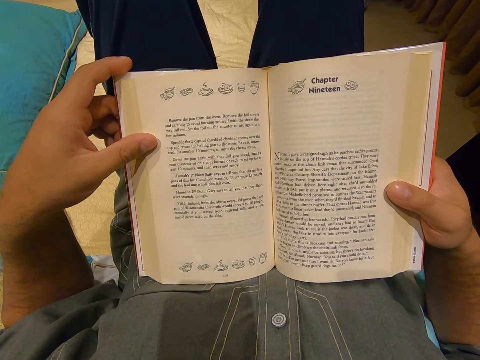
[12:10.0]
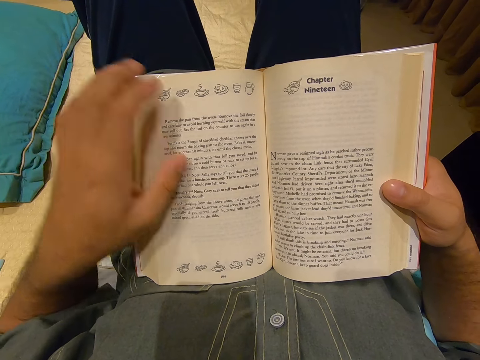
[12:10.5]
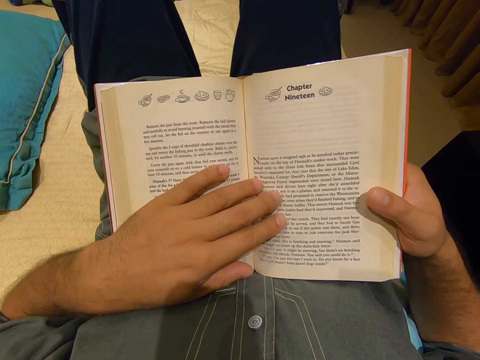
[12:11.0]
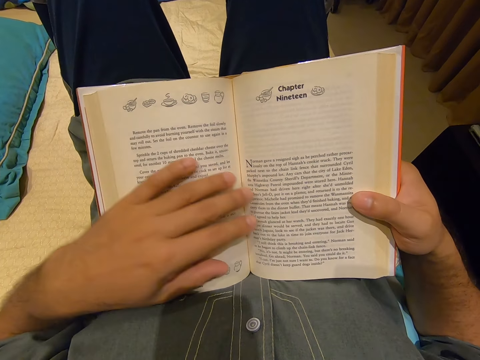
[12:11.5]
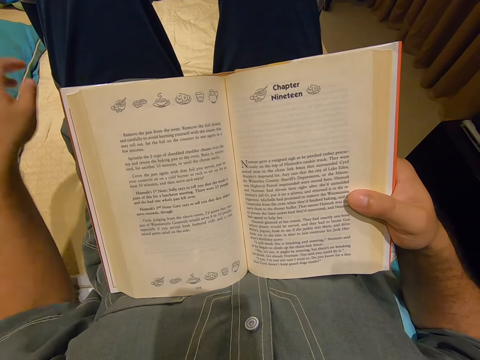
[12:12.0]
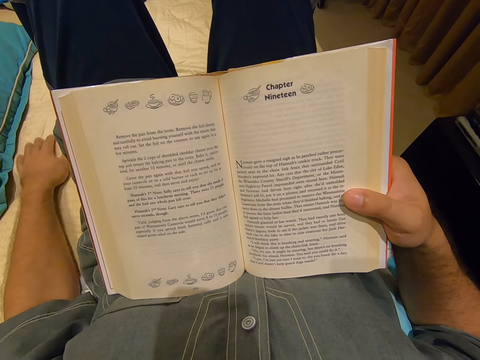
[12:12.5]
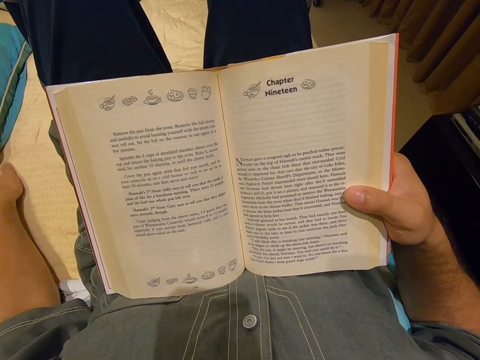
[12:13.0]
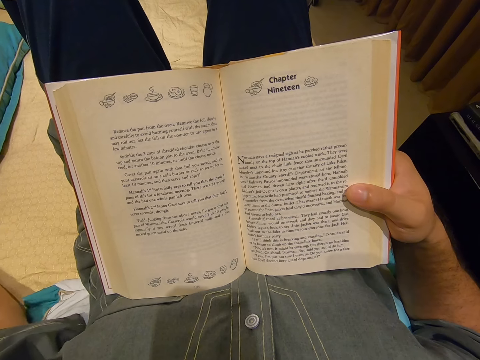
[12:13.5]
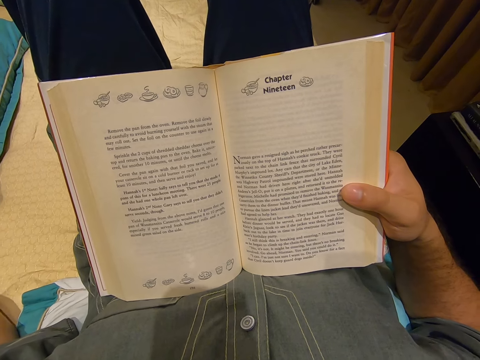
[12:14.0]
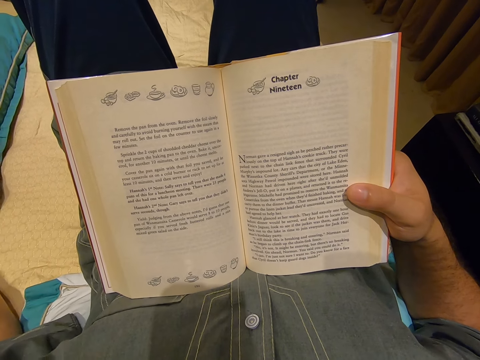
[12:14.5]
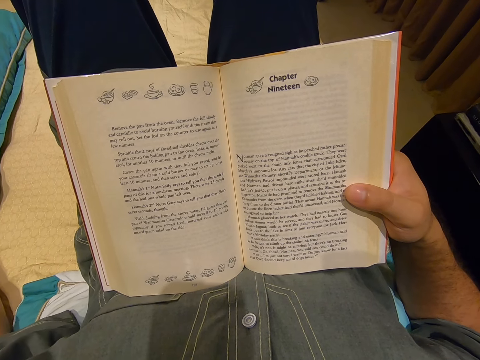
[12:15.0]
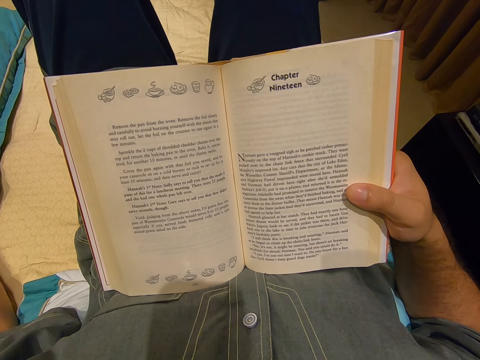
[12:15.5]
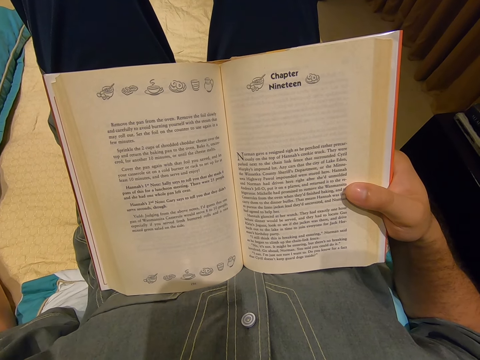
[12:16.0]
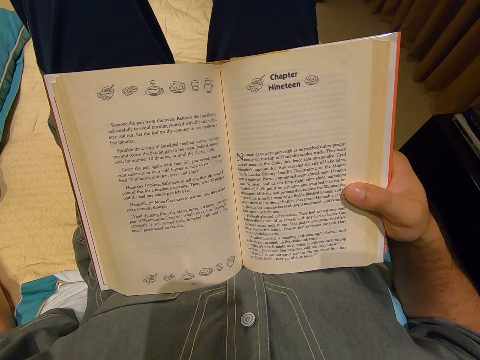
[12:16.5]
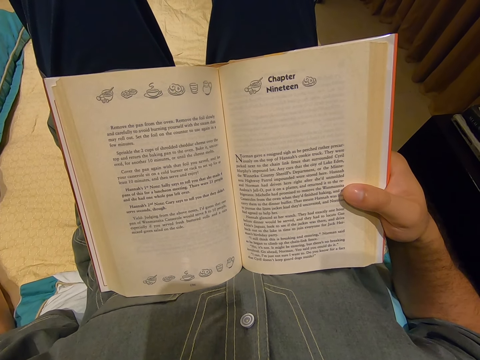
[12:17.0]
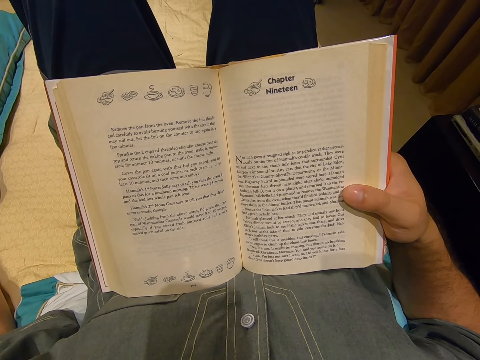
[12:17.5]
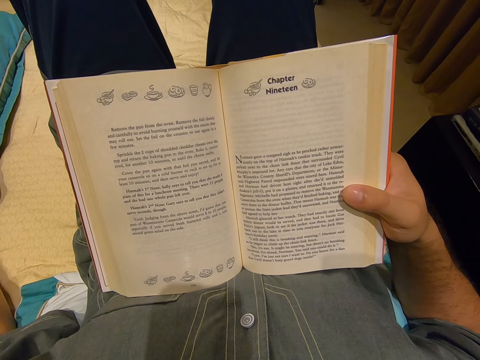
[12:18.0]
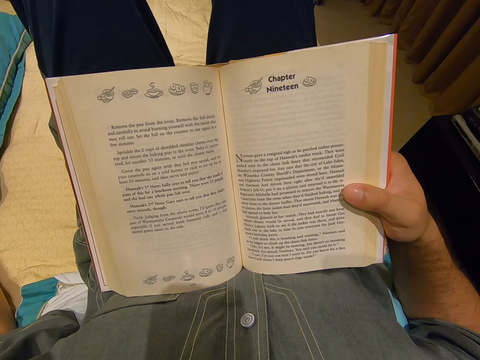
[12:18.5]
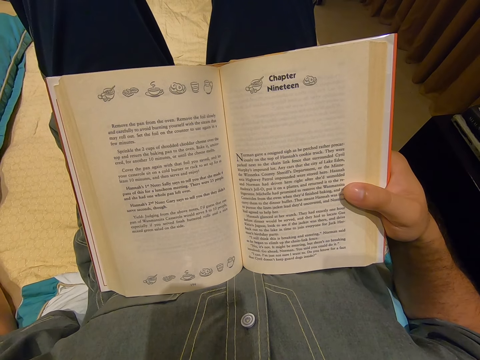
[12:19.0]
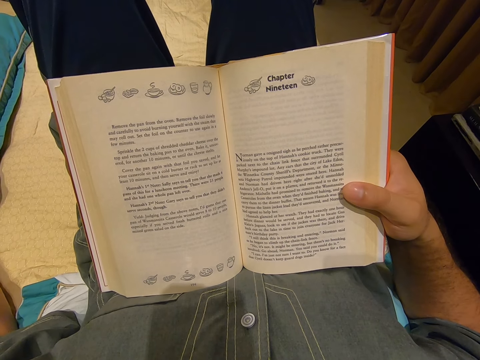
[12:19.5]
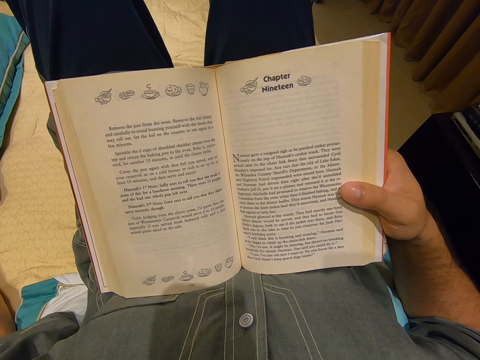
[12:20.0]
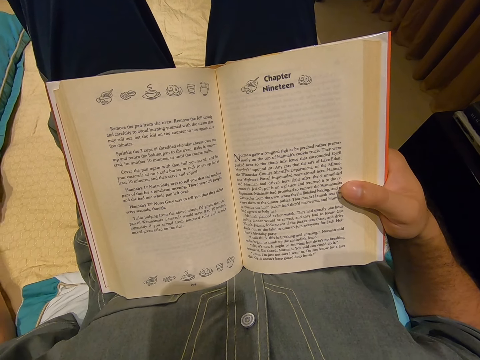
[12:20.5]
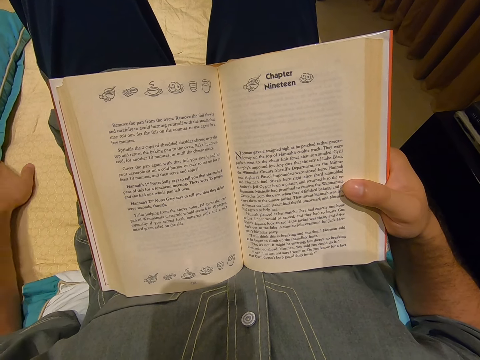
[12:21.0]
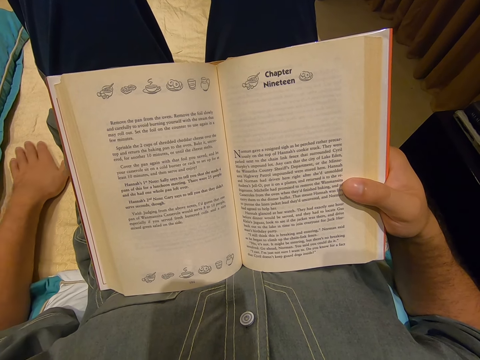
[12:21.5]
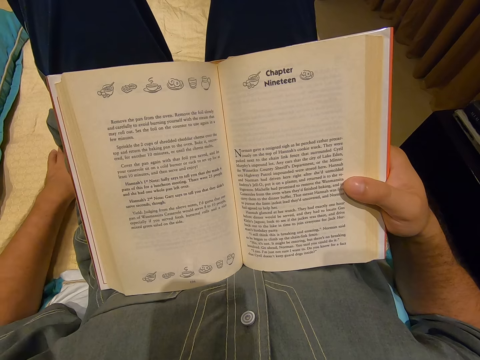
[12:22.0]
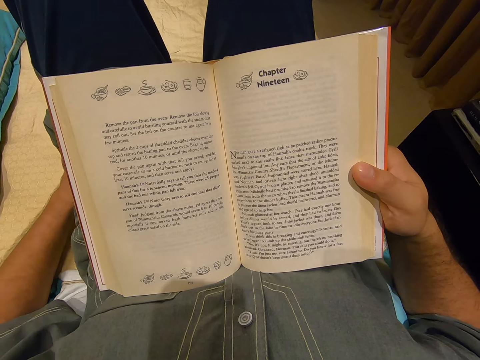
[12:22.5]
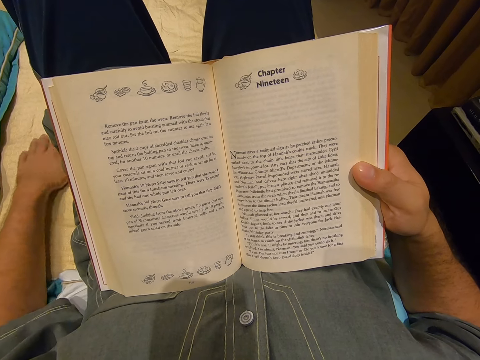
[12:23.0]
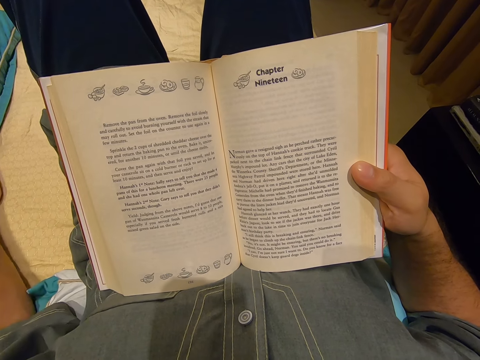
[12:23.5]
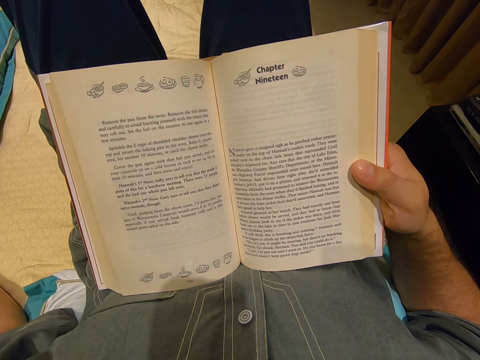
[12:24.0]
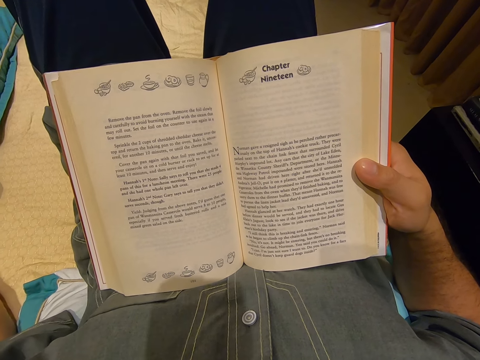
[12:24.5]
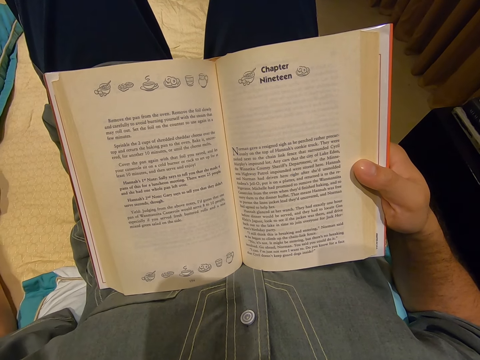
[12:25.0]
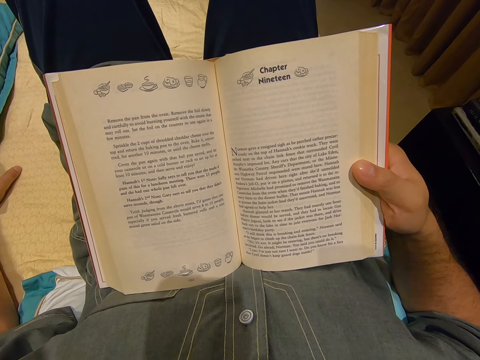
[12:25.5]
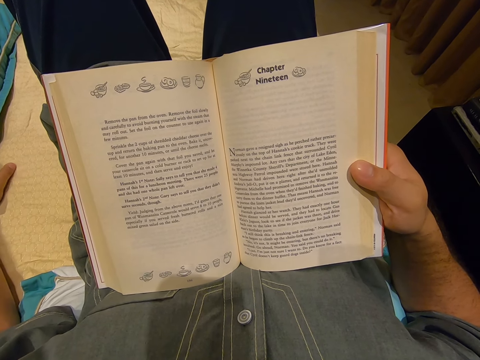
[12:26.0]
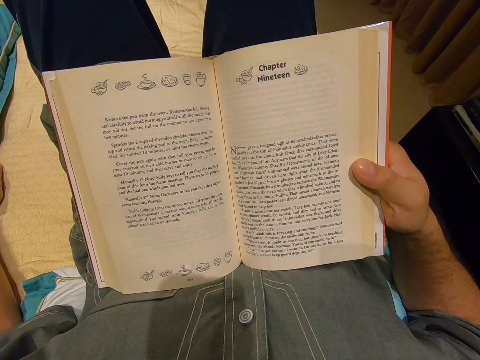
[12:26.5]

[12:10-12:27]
The camera wearer moves his hand. He places his hand on the book. He holds the page. He moves his hand from the book. He places the hand down. He rubs the mattress. He moves the hand down. He rubs the mattress again. He moves the hand down again. He moves his finger.

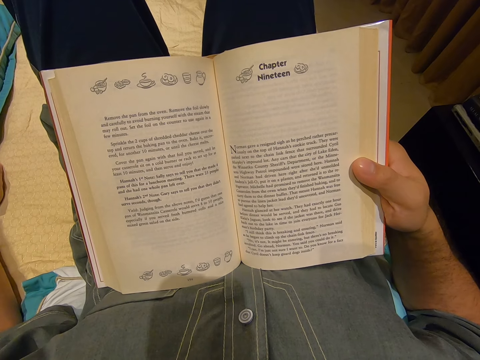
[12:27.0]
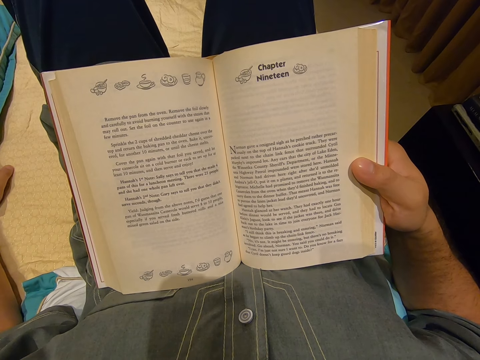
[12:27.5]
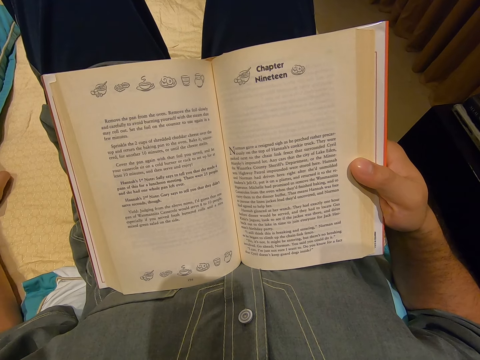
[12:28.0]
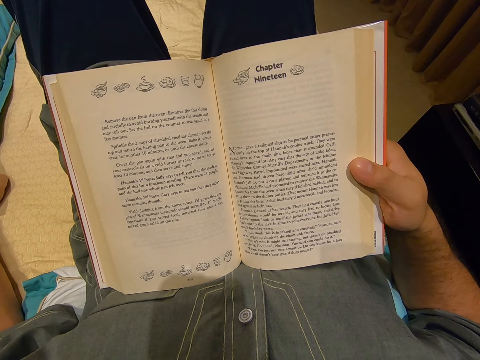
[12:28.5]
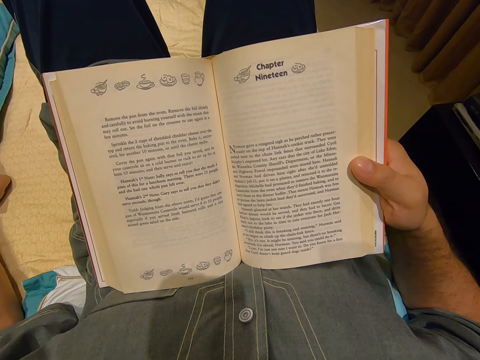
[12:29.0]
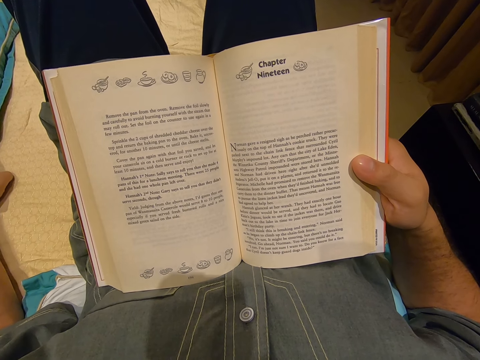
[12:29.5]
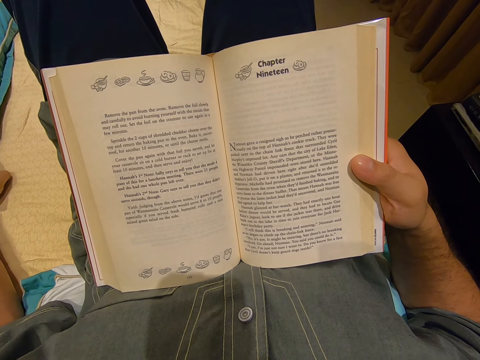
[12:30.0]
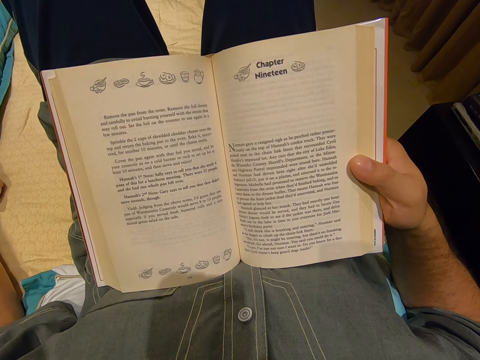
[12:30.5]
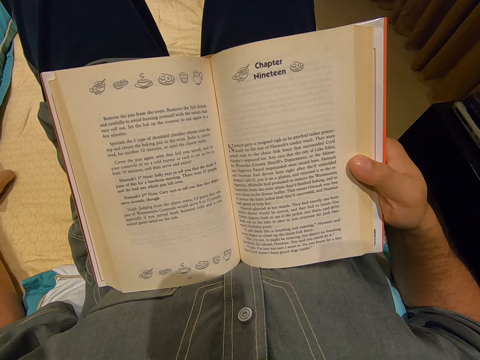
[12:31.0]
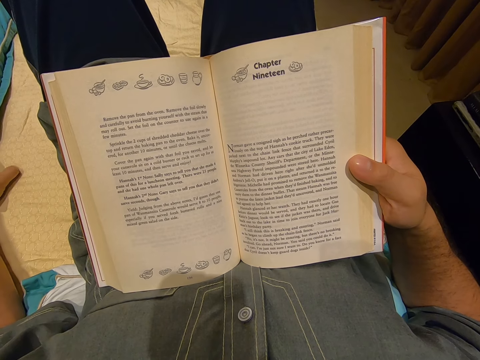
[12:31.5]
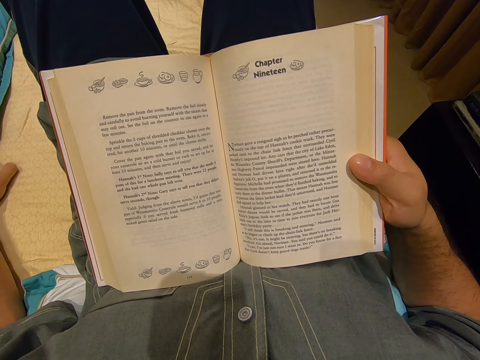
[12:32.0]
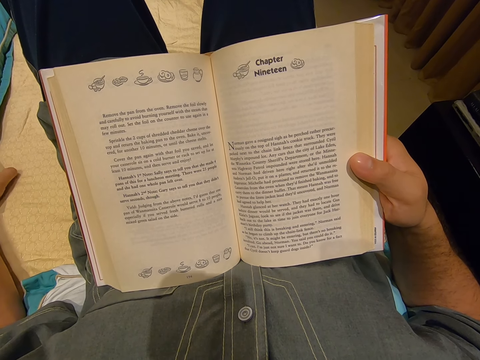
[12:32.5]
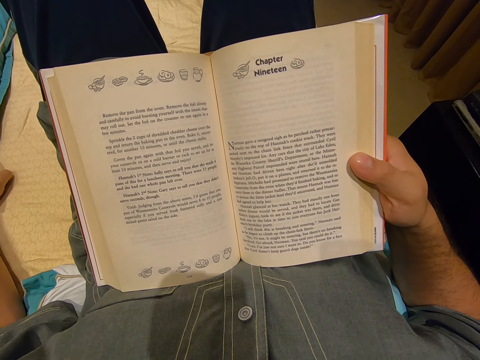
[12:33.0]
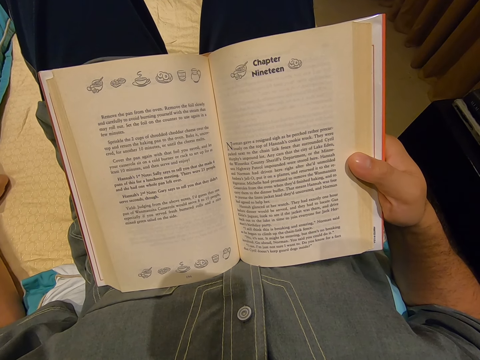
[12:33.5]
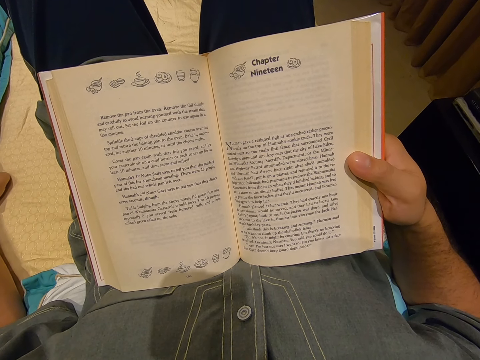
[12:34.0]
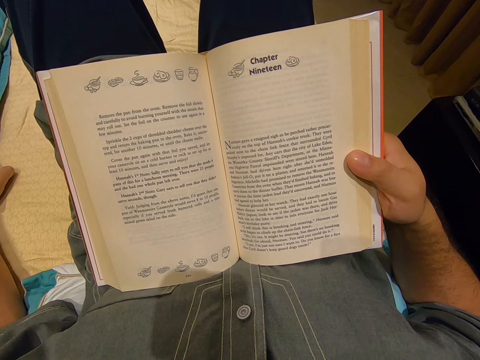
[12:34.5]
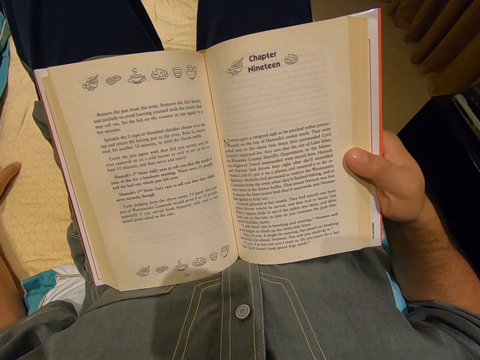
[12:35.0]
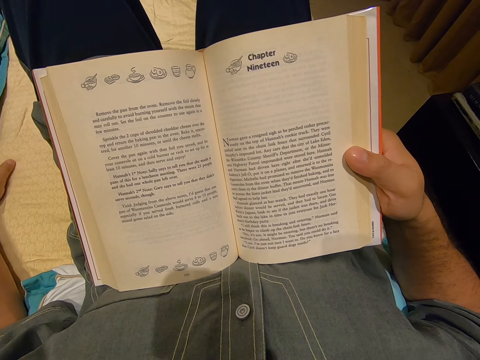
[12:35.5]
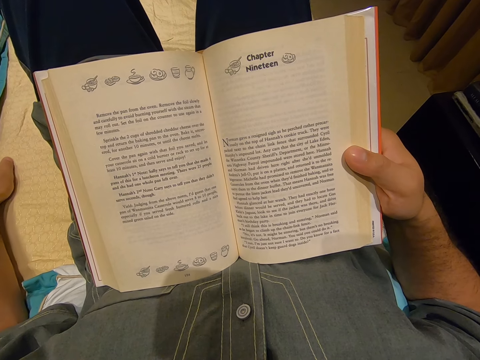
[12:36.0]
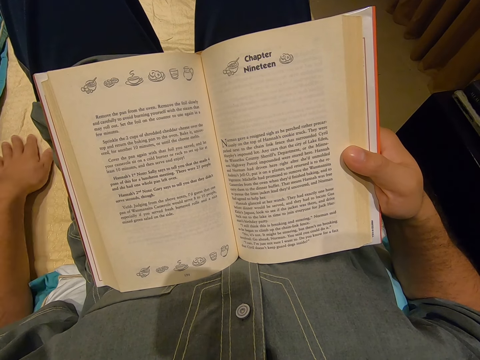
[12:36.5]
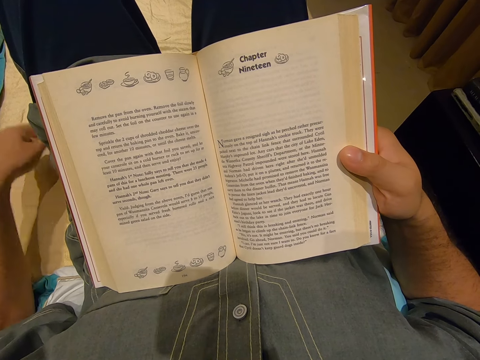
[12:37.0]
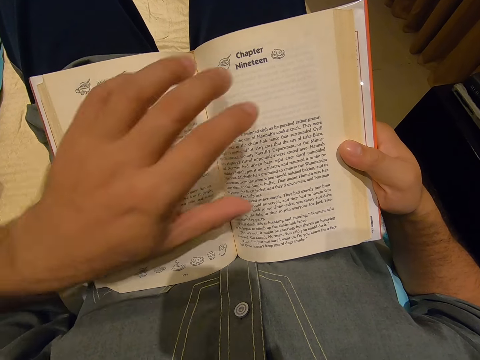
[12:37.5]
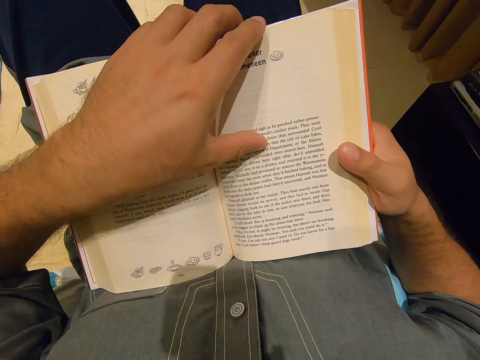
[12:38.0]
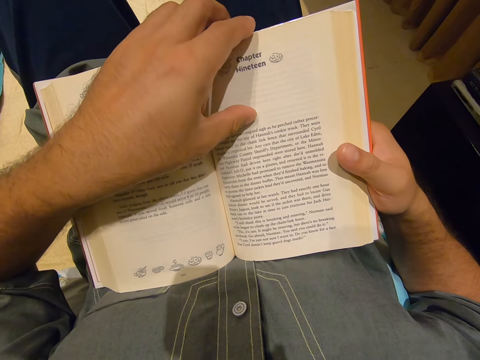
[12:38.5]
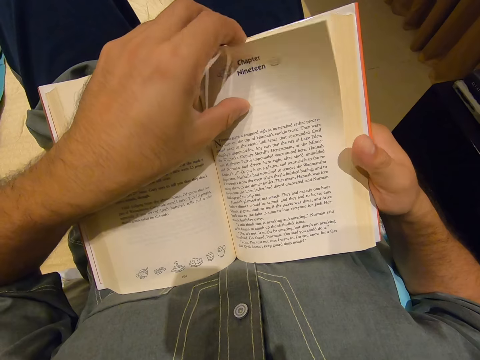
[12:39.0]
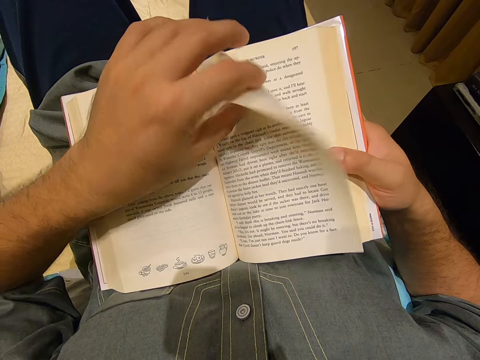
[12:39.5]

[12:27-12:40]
The camera wearer moves the hand down. He turns the page.
